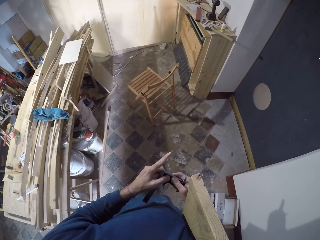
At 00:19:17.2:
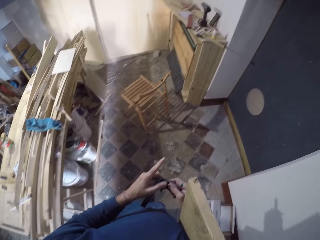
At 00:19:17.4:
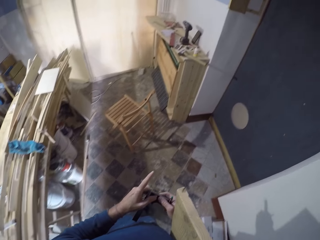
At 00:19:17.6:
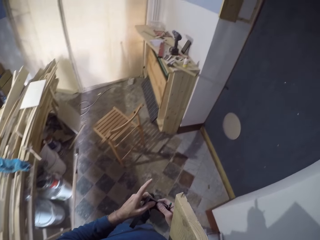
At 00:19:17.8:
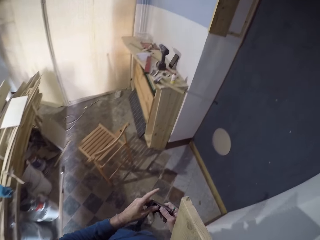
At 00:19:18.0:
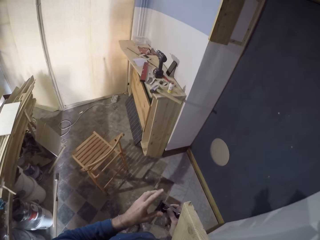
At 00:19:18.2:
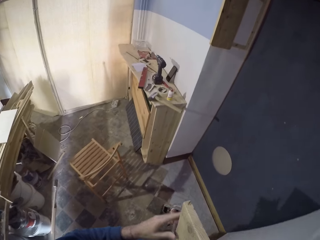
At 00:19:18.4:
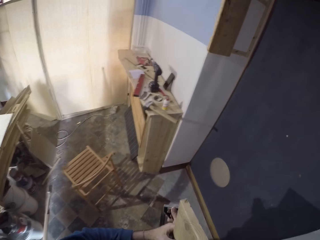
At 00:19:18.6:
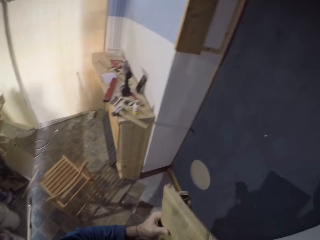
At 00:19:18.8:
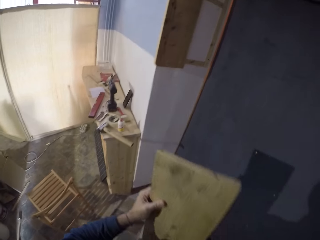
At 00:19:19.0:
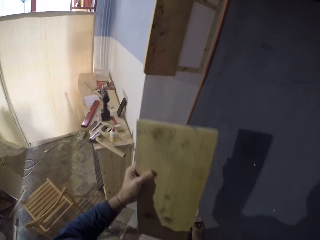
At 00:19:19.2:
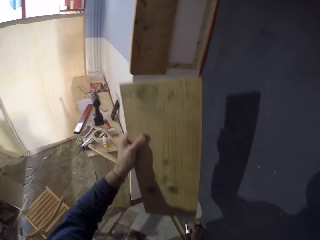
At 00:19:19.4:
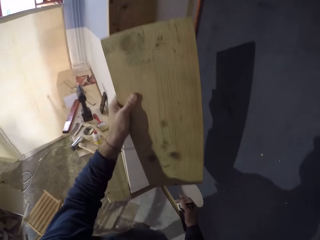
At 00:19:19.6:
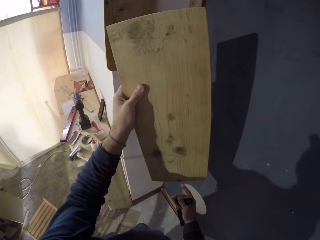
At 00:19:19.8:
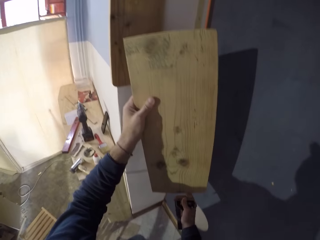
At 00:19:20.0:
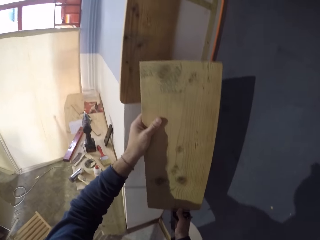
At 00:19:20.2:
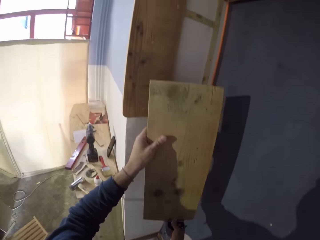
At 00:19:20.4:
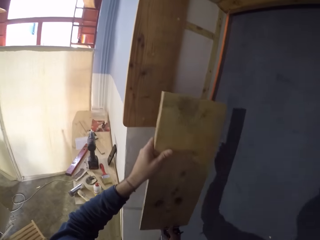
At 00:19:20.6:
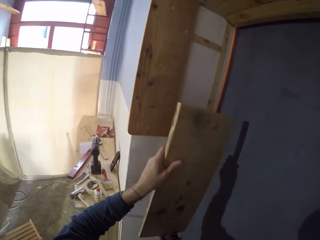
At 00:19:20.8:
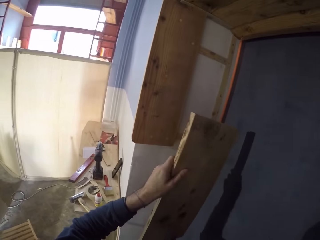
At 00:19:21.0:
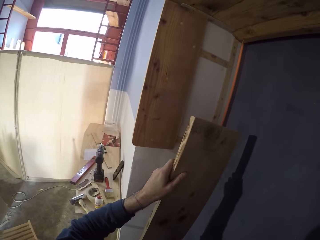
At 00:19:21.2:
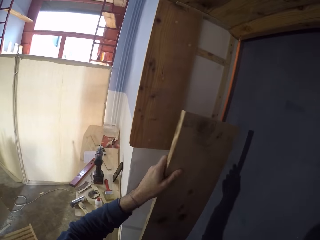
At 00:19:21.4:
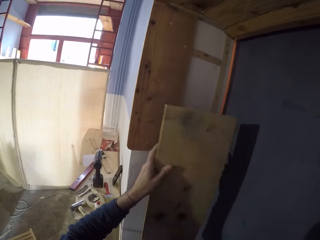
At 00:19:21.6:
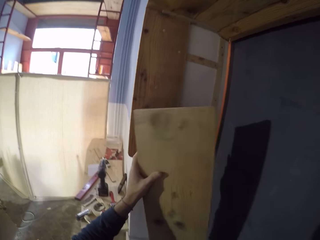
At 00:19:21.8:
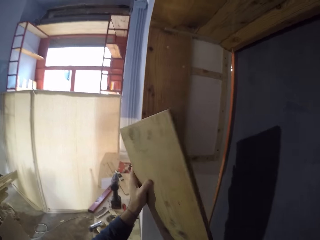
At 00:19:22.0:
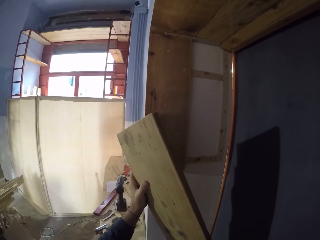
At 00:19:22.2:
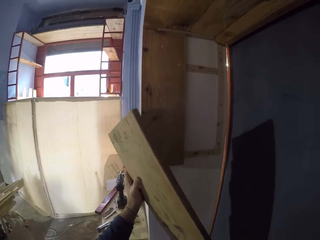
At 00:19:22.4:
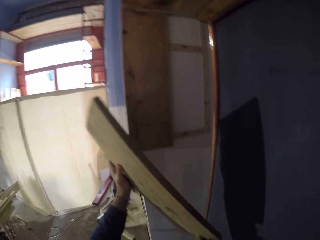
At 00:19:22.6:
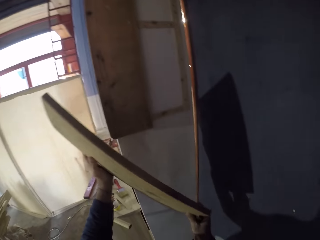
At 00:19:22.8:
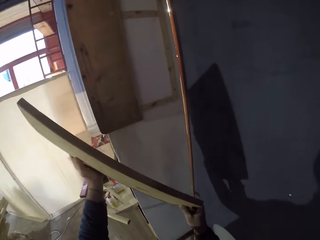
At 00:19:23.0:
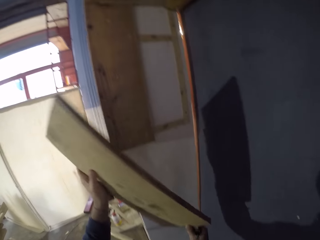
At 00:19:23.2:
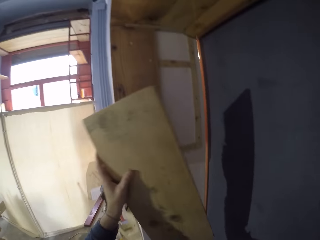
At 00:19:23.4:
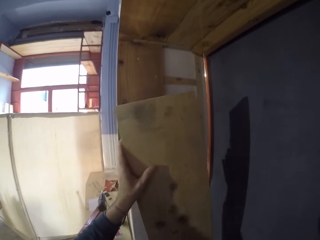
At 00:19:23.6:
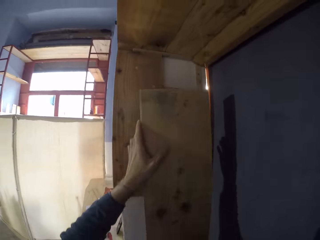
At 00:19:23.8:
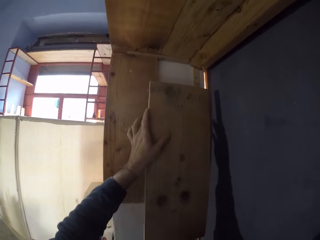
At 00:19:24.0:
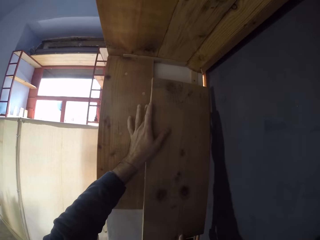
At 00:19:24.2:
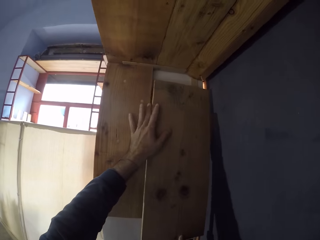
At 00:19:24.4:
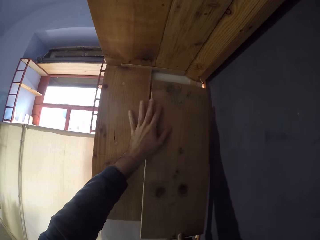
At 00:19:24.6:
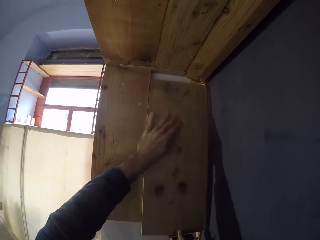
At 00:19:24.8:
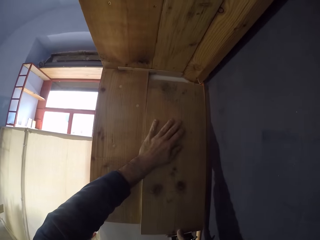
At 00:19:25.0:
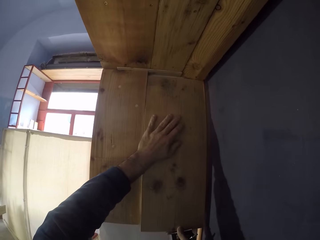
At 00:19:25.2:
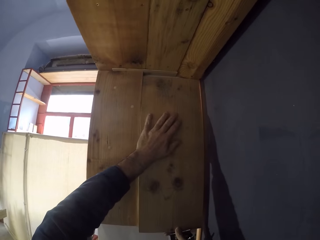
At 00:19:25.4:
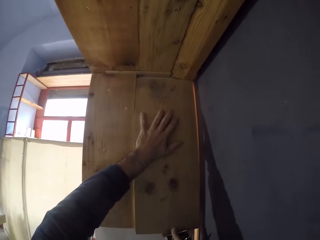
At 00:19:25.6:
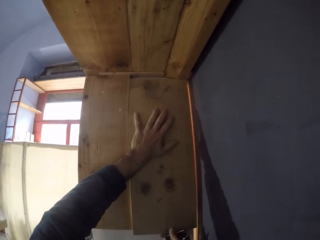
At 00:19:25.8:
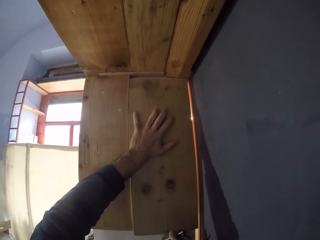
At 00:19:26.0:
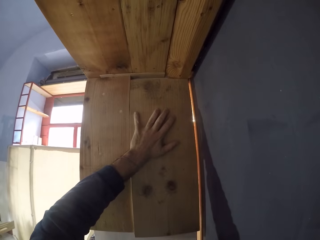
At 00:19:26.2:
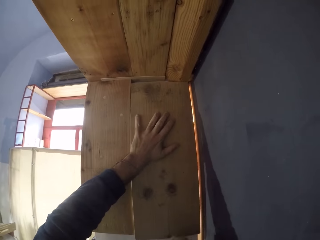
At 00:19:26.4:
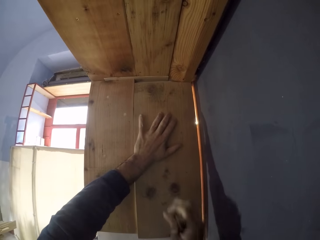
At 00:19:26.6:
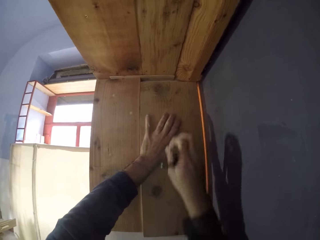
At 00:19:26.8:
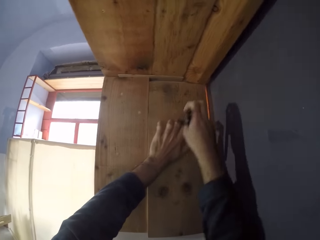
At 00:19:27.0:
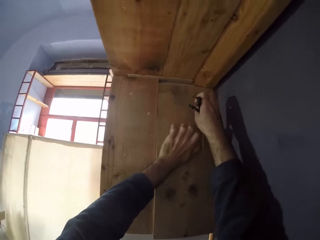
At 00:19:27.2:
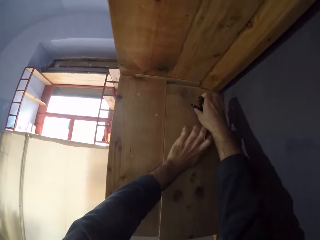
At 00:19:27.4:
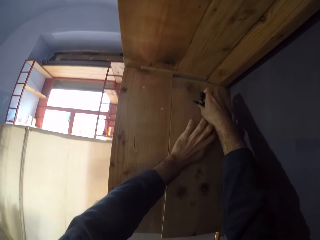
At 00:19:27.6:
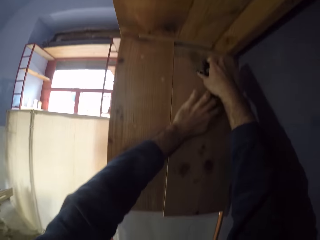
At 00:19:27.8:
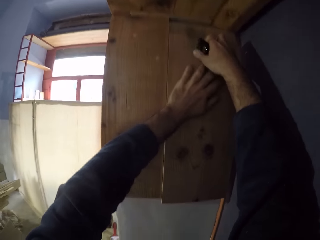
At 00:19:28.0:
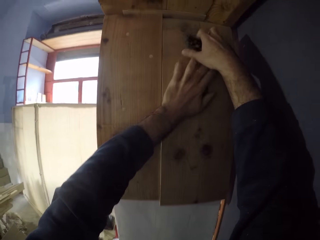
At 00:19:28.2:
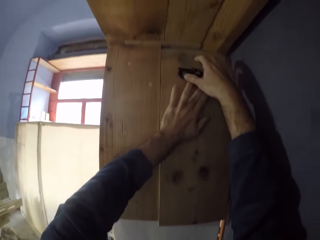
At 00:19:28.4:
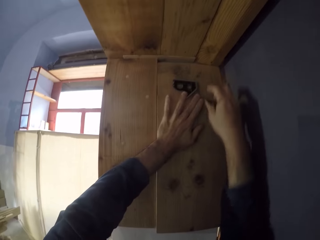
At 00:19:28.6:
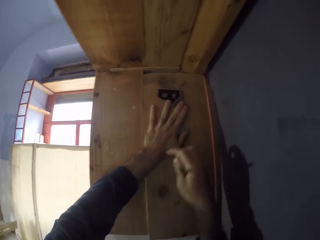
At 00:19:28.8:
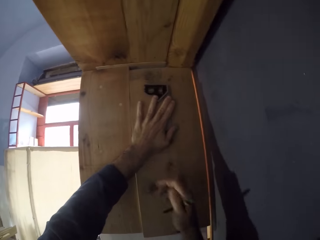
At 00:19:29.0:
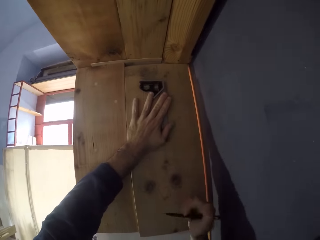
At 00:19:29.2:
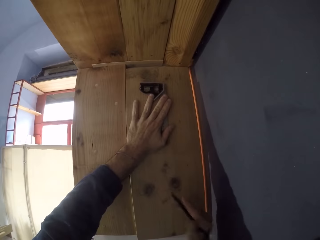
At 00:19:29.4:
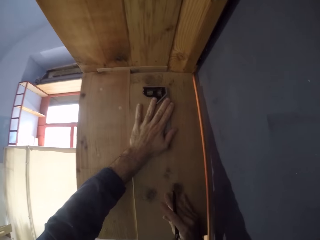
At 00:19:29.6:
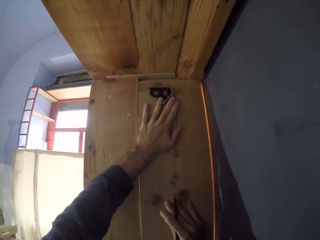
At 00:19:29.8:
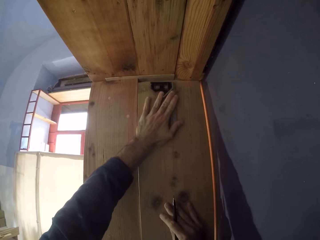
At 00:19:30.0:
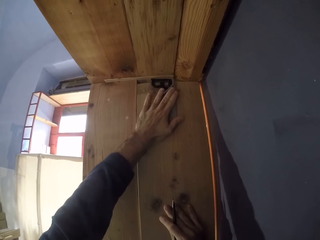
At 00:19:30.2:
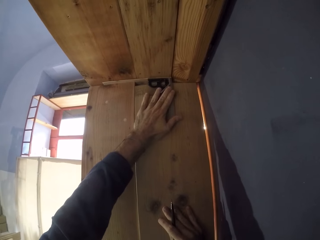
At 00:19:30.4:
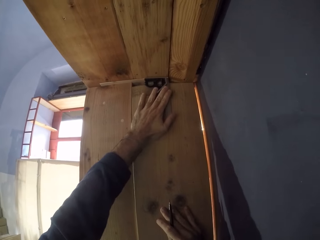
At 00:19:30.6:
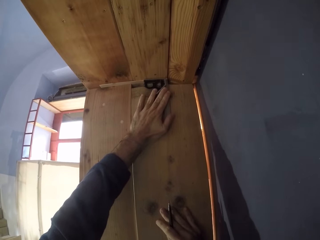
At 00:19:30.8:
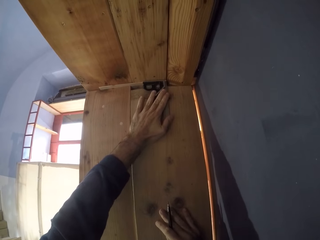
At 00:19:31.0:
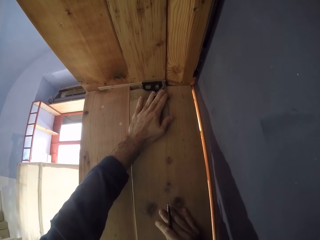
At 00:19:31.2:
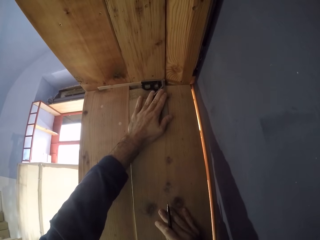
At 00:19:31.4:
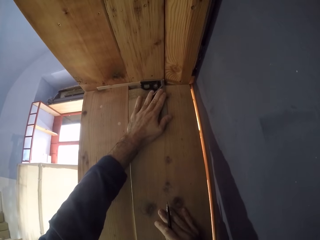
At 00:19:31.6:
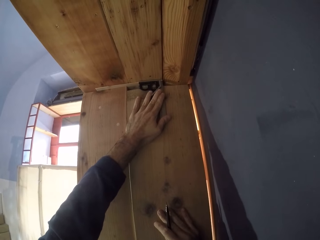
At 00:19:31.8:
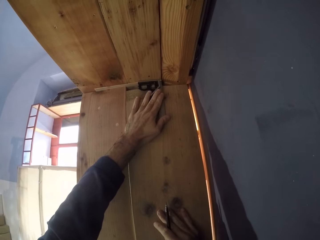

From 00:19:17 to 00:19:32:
The camera wearer walks towards the wall. He raises the wood with his hands. He looks at the wood. He flips the wood with his hands. He places the wood on the wall with his hands. He places the try square on top of the wood with his hands.

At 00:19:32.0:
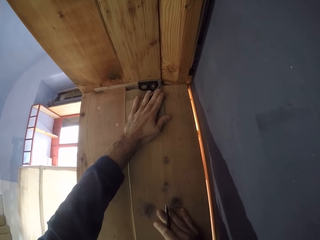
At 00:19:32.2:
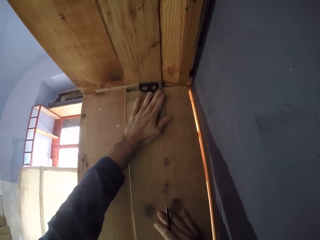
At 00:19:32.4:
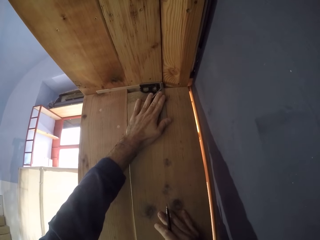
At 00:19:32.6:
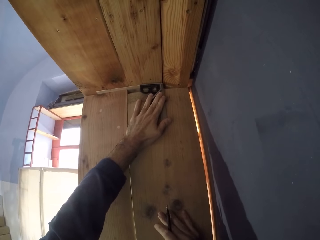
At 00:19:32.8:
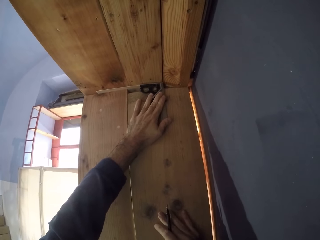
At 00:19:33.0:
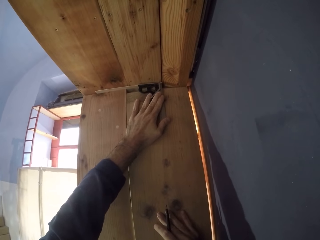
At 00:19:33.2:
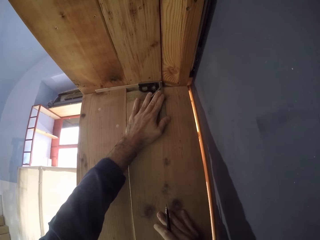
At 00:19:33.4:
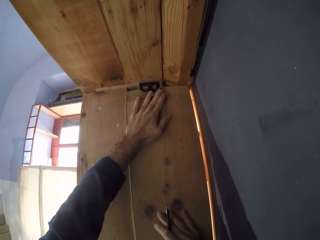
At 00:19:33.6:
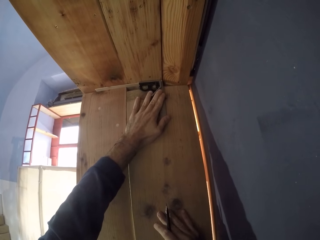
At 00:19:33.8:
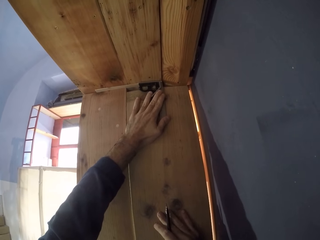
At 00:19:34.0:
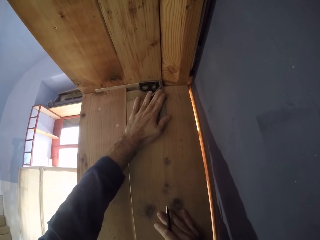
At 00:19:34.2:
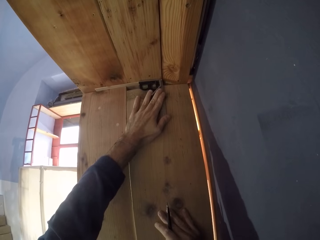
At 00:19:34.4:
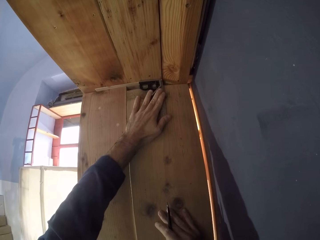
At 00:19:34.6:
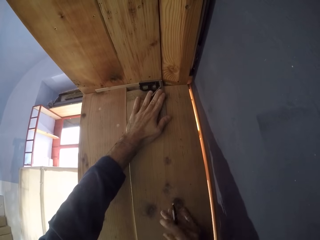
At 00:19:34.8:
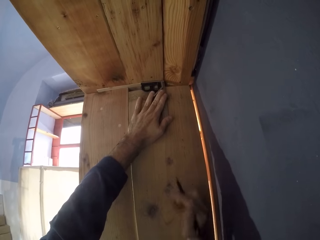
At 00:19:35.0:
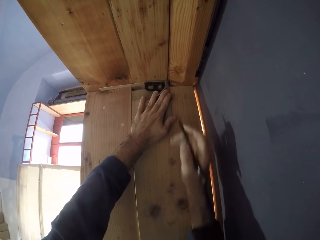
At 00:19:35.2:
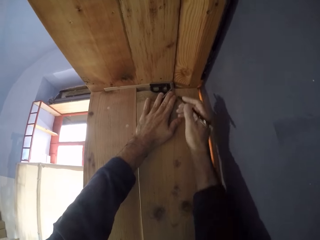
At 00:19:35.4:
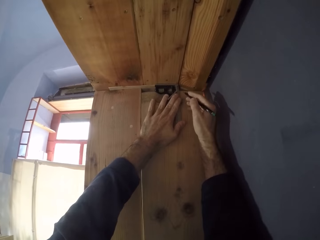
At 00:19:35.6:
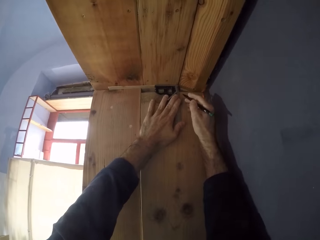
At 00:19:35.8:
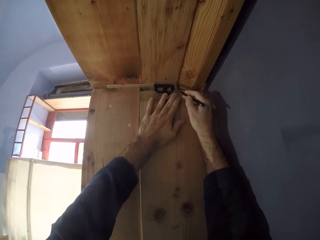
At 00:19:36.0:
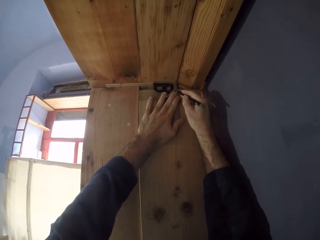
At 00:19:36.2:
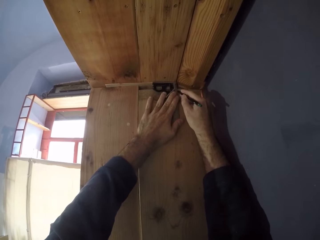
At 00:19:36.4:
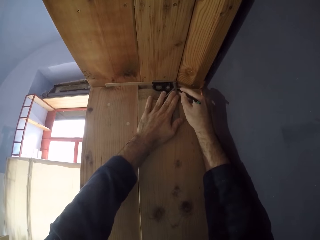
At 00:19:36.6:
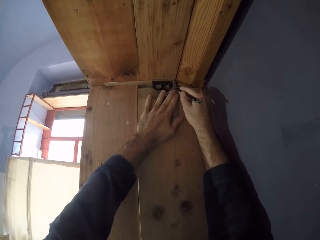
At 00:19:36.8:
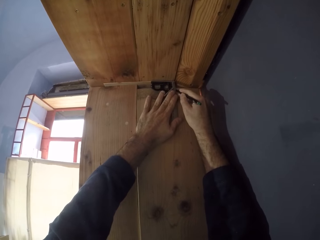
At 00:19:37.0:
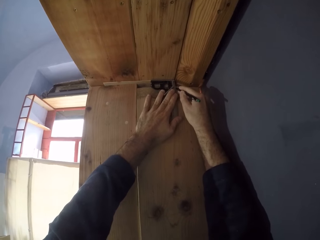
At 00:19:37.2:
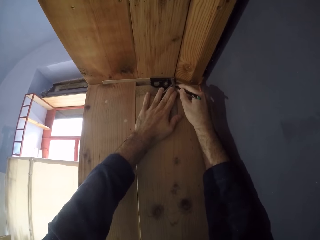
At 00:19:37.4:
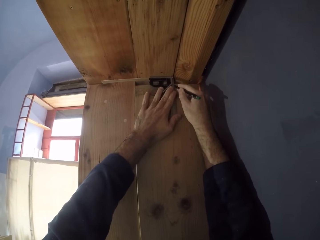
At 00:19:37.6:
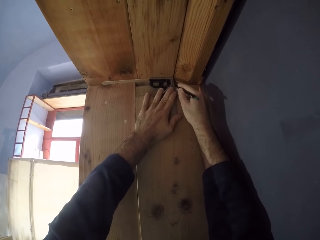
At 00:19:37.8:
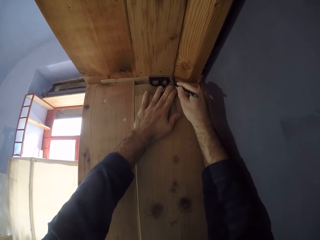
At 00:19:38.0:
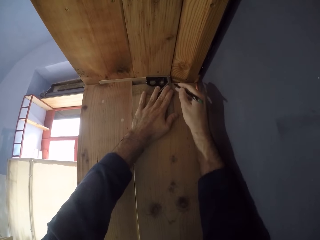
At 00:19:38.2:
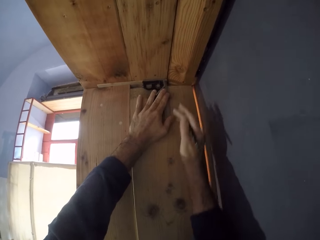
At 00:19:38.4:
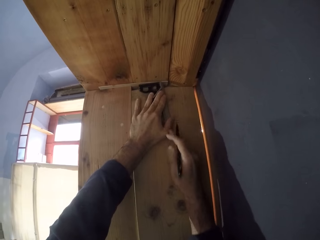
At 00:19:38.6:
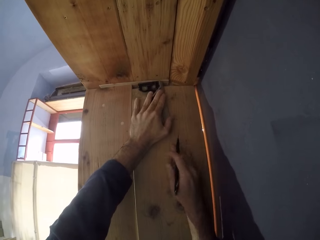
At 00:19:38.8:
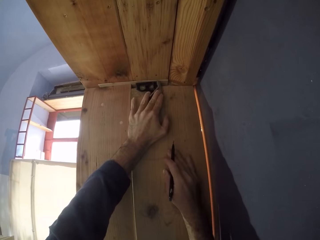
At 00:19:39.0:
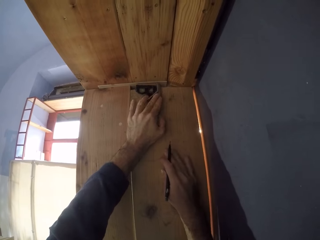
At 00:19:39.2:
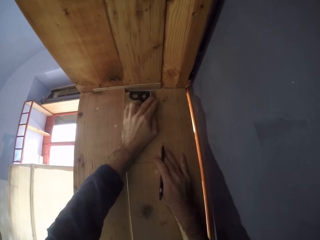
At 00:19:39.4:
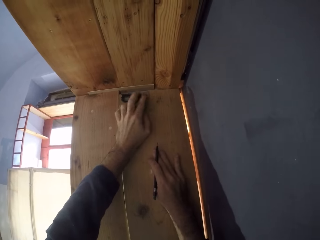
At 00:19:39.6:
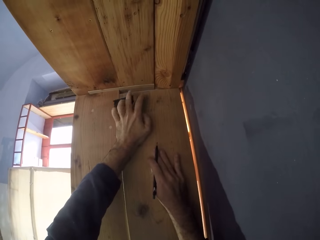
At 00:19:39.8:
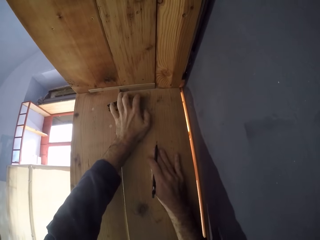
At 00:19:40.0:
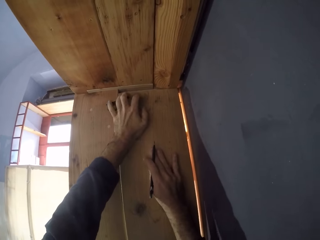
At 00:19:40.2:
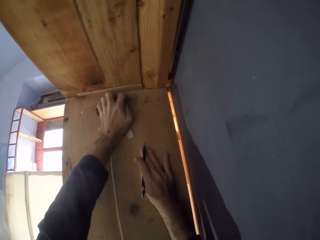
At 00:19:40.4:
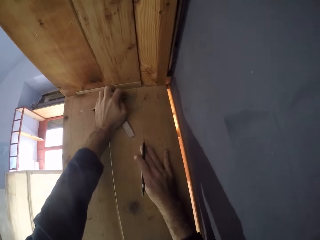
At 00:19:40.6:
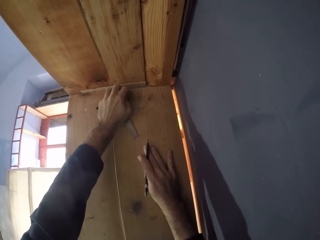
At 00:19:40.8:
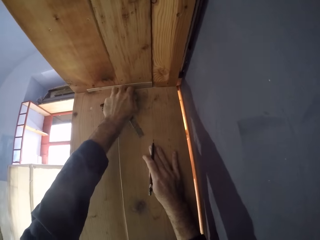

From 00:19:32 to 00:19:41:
The camera wearer draws a line on the wood with the try square and a pen. He removes the pen from the wood with his right hand.
